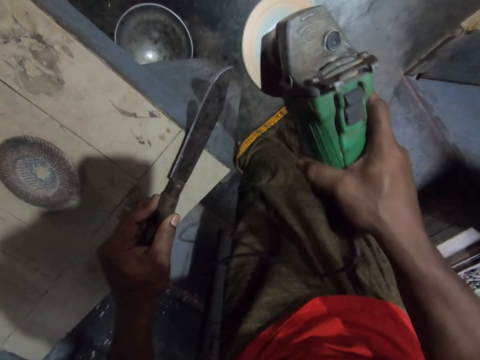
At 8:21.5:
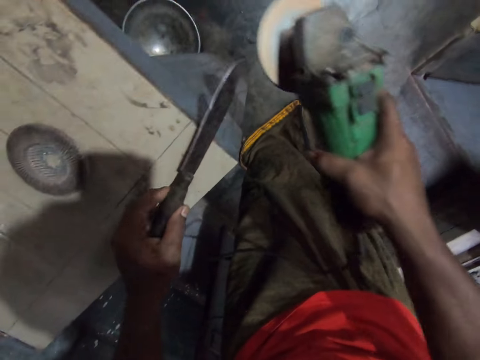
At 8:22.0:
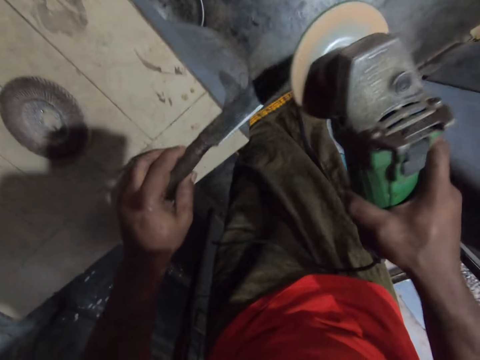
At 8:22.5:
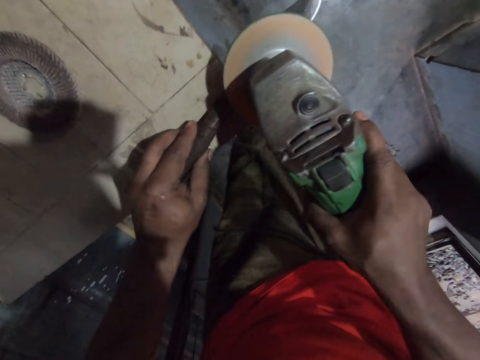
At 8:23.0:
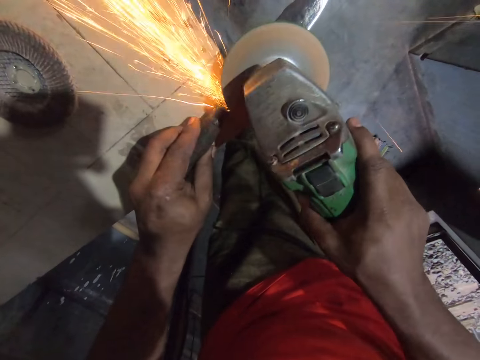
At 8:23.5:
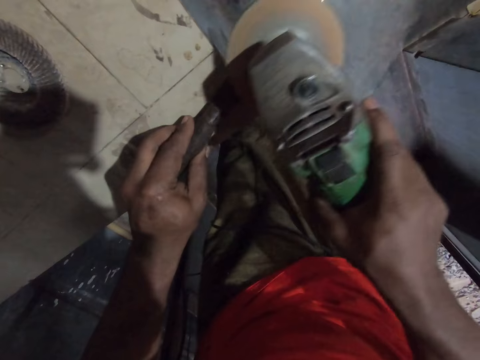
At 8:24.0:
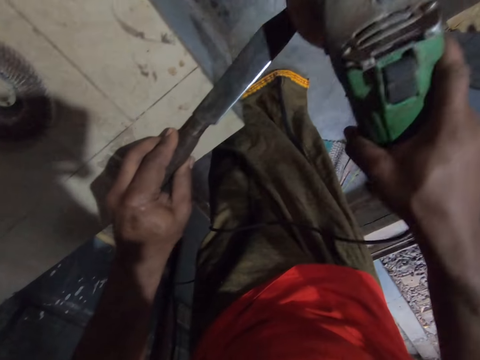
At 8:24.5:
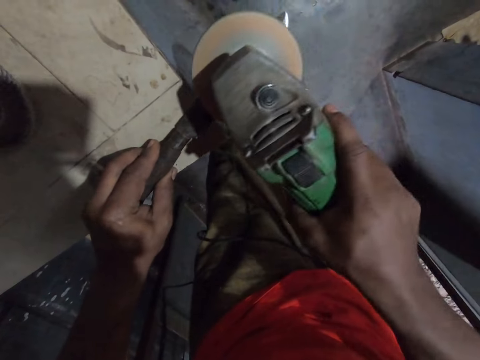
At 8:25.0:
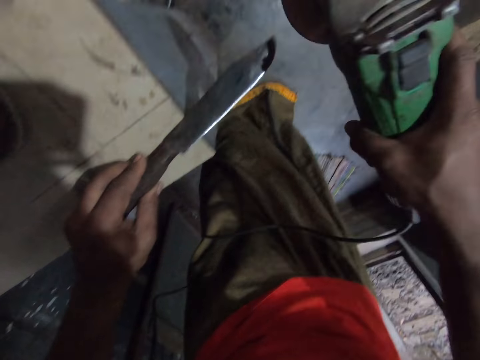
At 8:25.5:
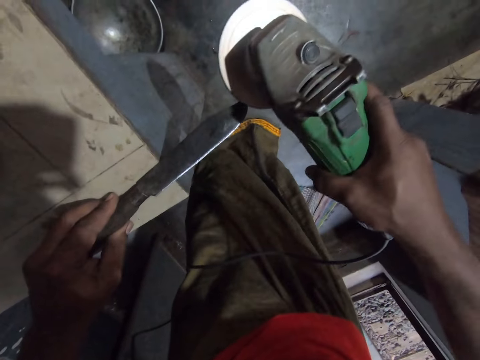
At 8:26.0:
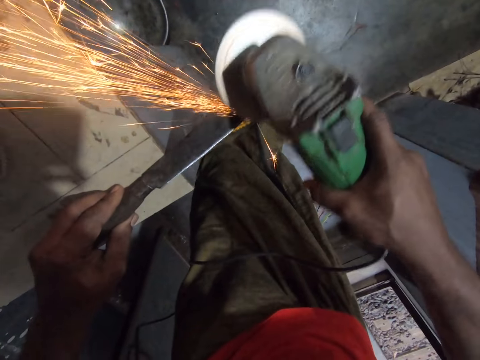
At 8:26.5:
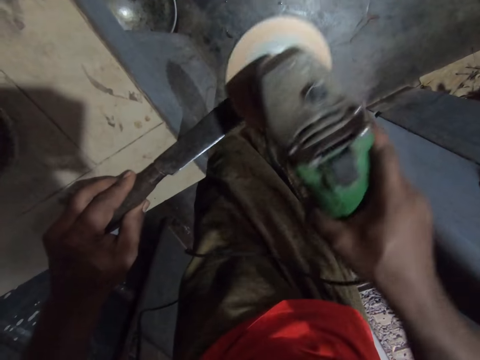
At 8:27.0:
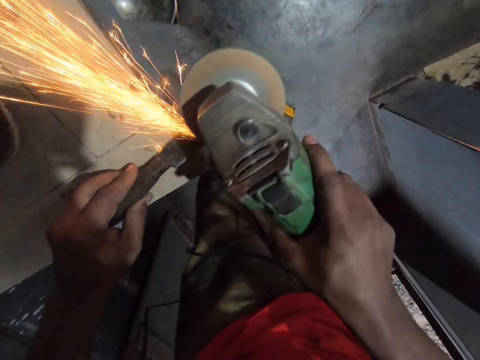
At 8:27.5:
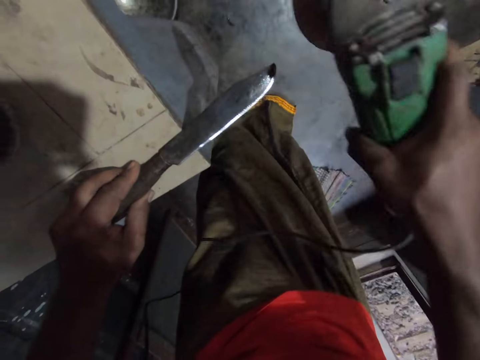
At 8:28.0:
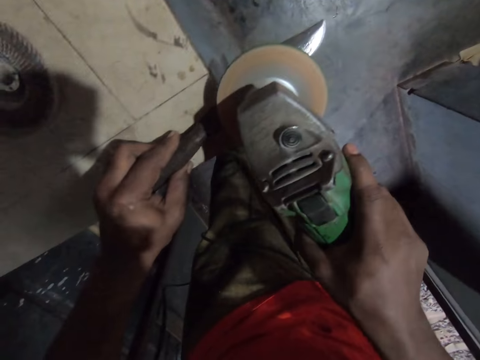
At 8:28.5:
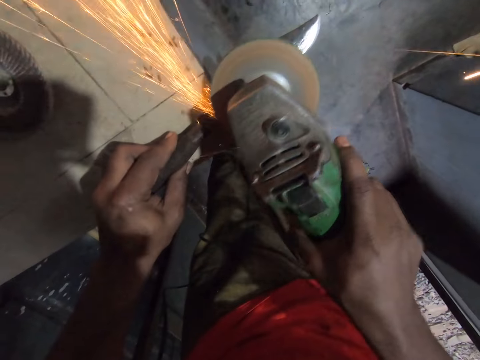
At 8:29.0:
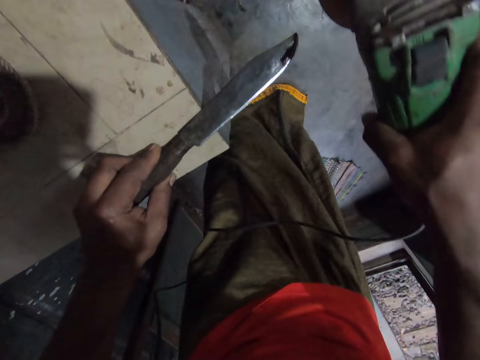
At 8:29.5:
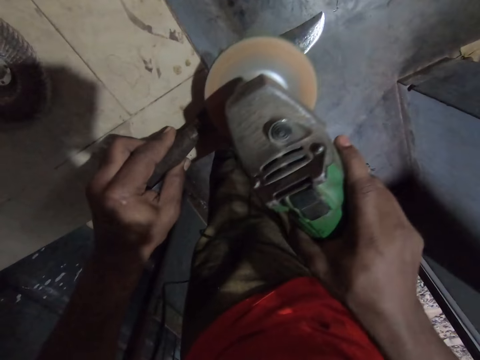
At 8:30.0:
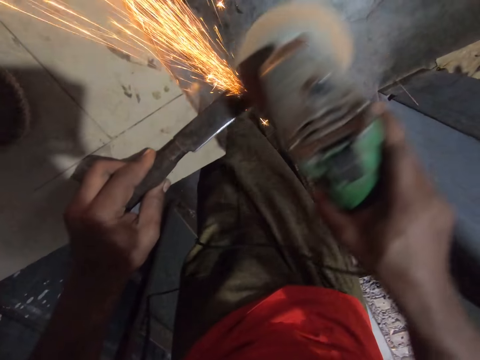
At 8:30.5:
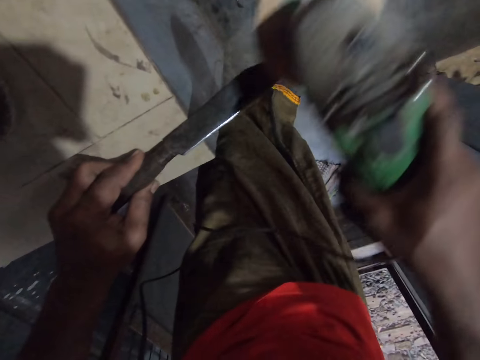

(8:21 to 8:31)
The camera wearer turns the knife to a different side. They sharpen the knife with the grinder.

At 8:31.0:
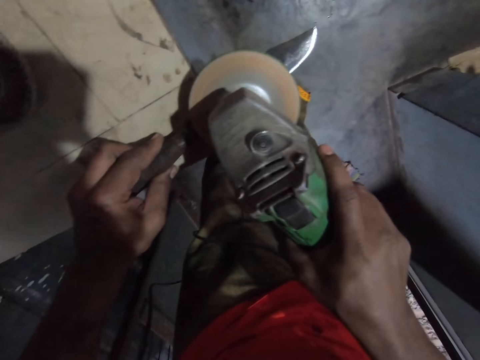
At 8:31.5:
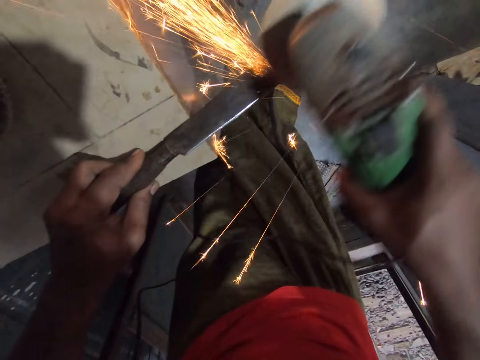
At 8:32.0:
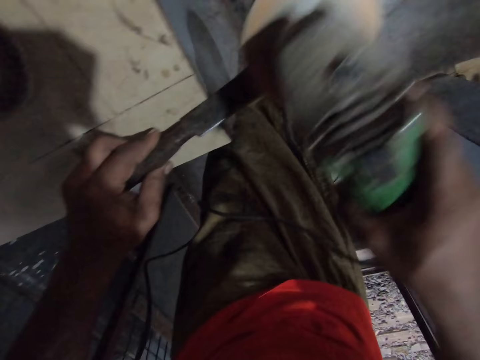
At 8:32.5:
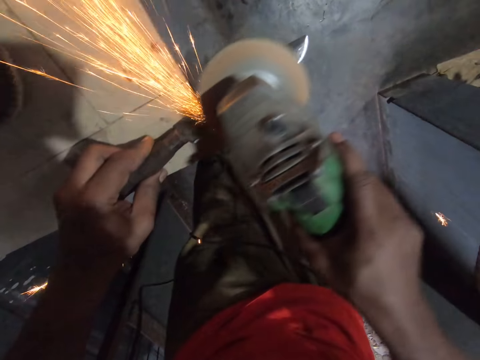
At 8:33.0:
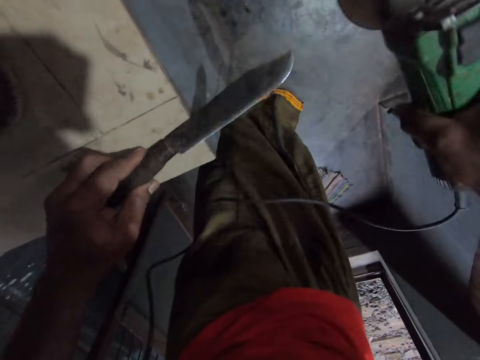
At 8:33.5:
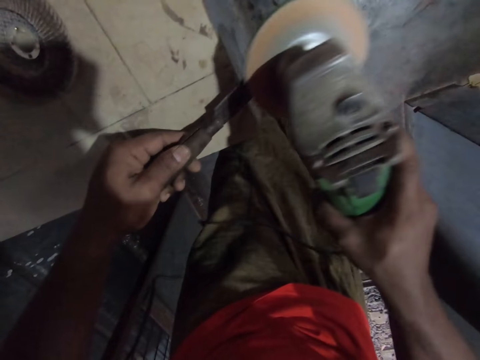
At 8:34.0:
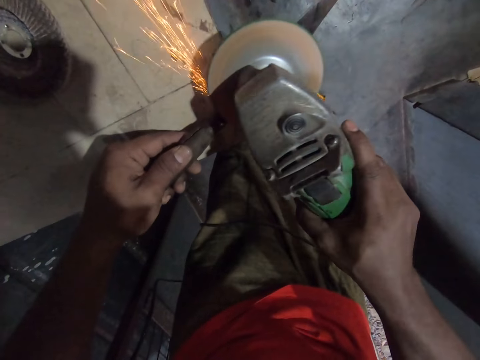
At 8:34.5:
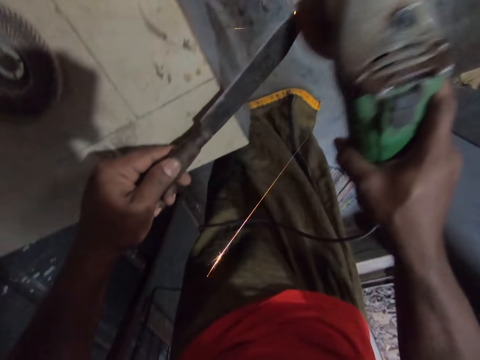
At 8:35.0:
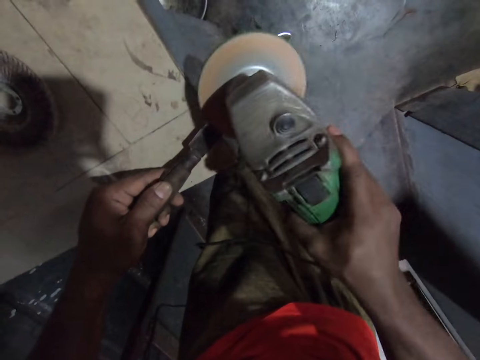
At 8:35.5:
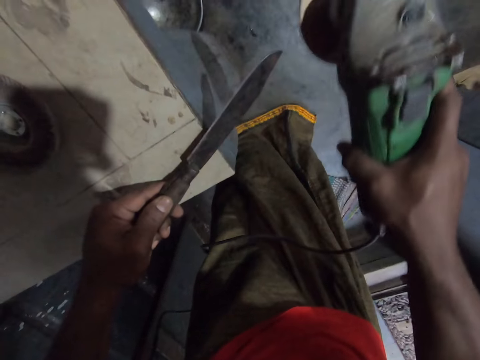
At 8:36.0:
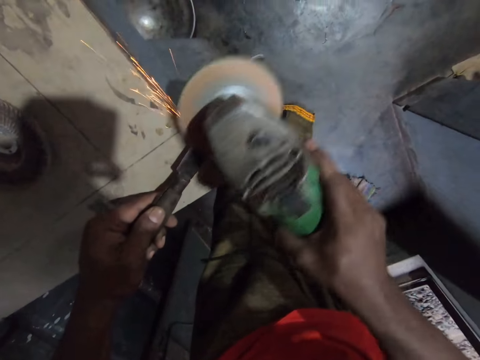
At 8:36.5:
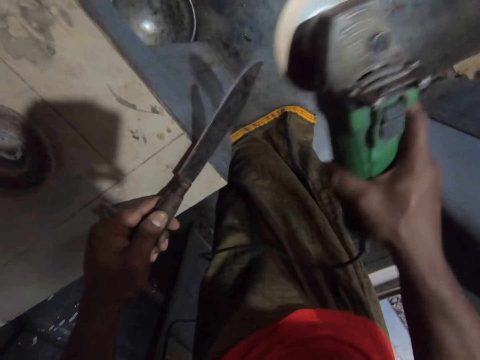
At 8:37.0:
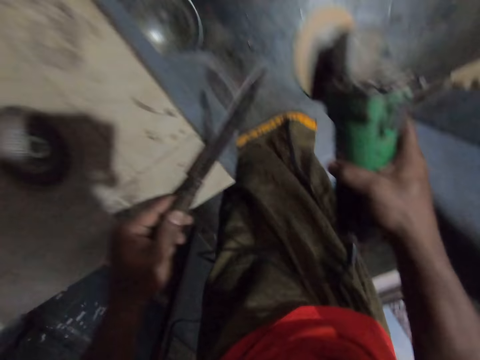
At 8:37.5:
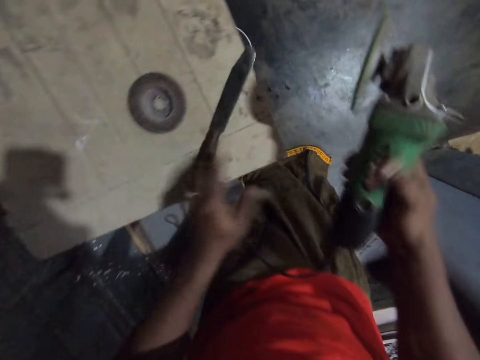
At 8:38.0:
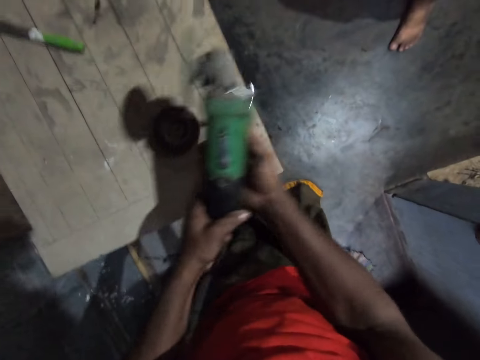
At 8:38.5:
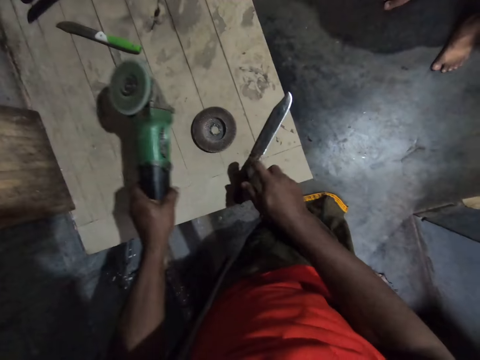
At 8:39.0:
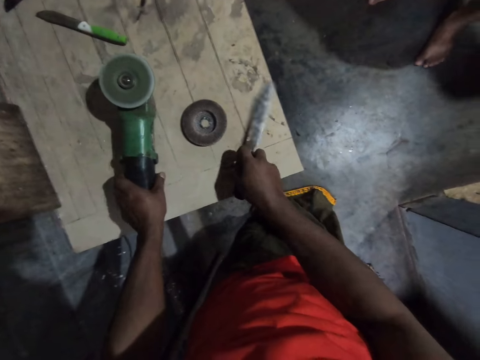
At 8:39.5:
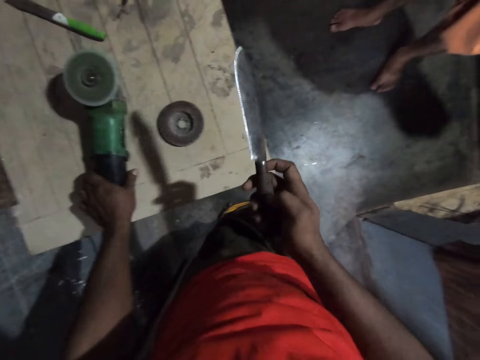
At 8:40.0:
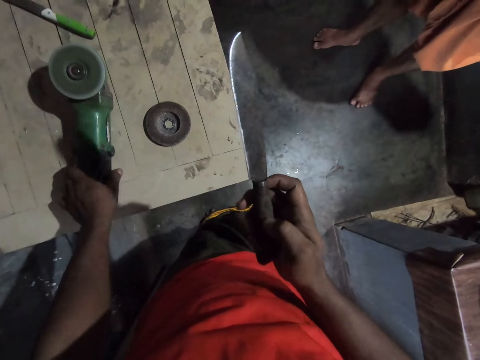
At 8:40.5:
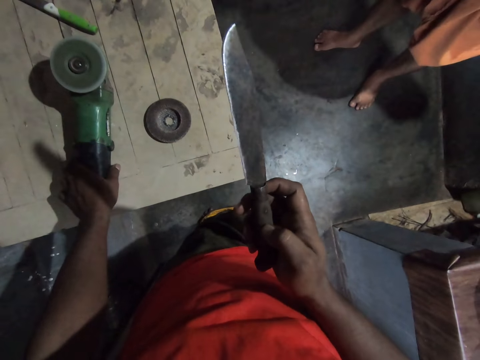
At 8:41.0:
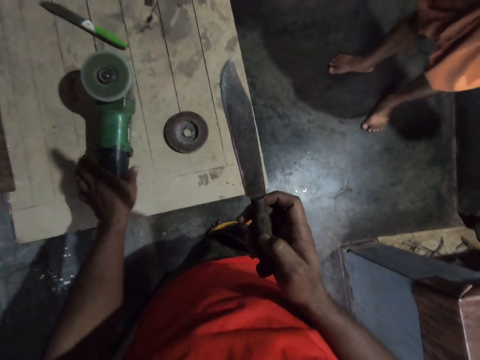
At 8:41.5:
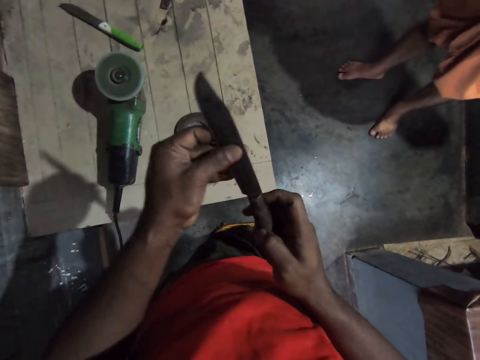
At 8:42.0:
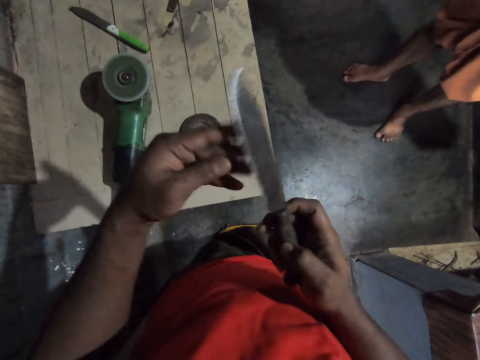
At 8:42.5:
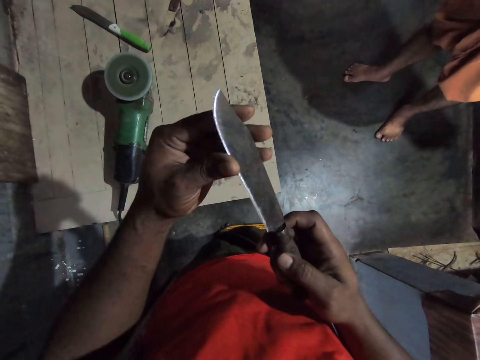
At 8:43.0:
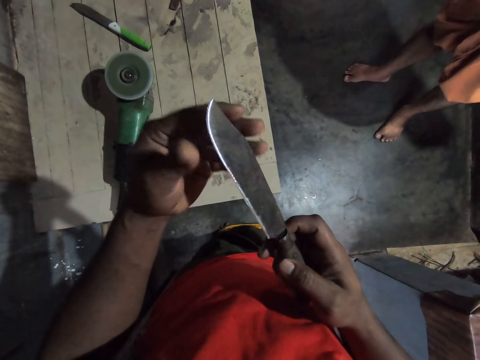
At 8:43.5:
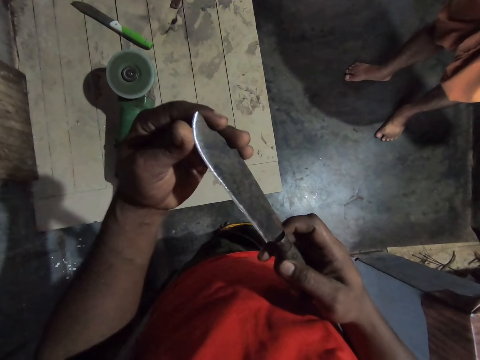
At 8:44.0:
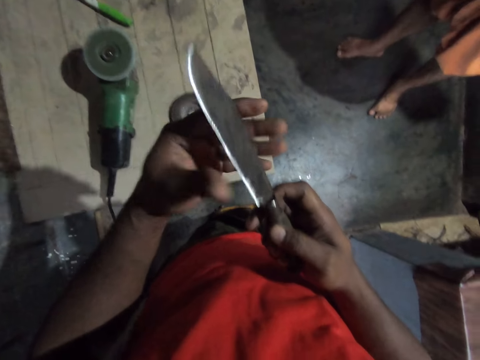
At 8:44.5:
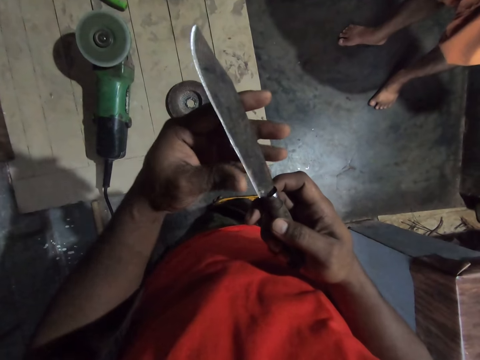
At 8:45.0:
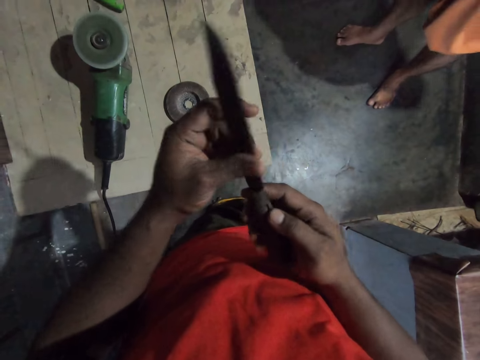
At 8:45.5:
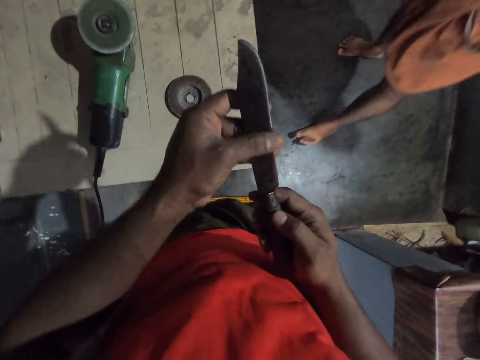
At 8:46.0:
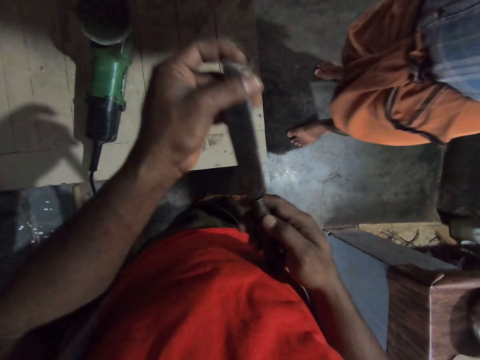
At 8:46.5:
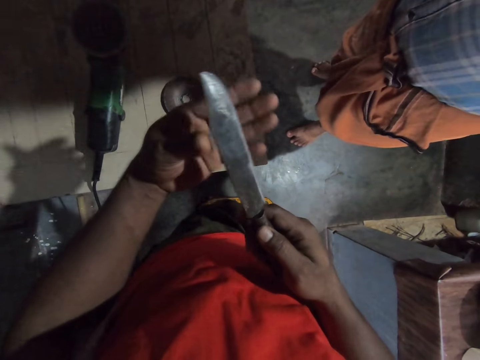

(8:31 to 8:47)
The camera wearer turns the knife to a different side. He sharpens the knife with the grinder. He places the grinder on the table. He lifts up the knife on the table. He touches the sharp edge of the knife with his left hand fingers.
